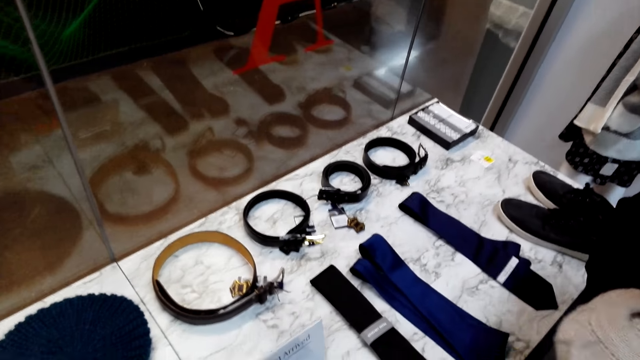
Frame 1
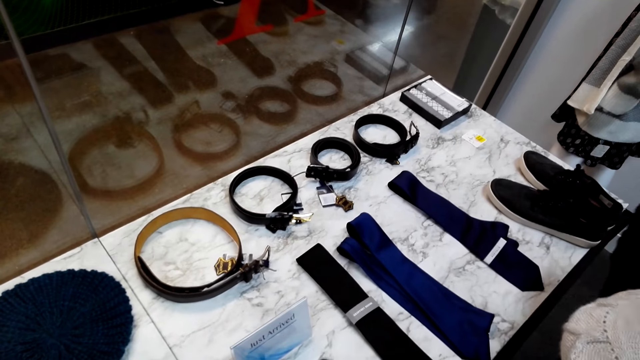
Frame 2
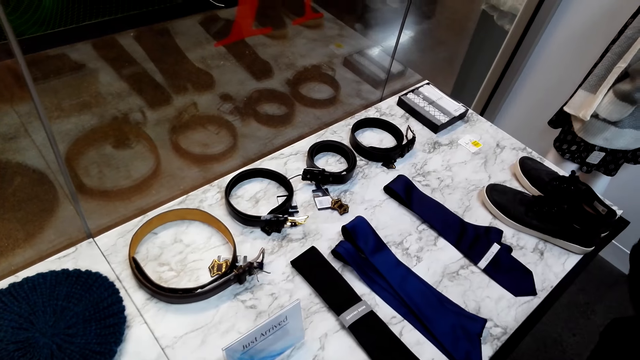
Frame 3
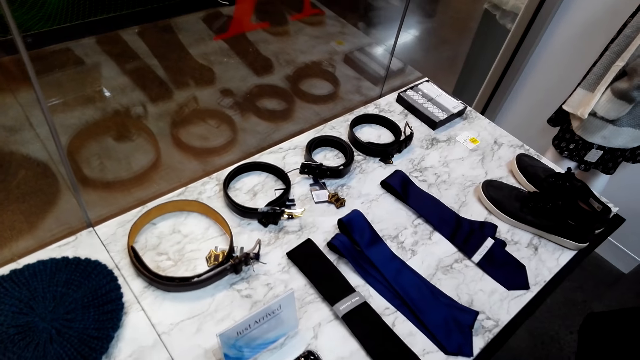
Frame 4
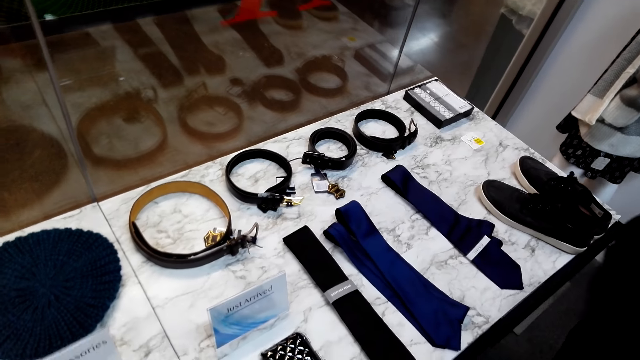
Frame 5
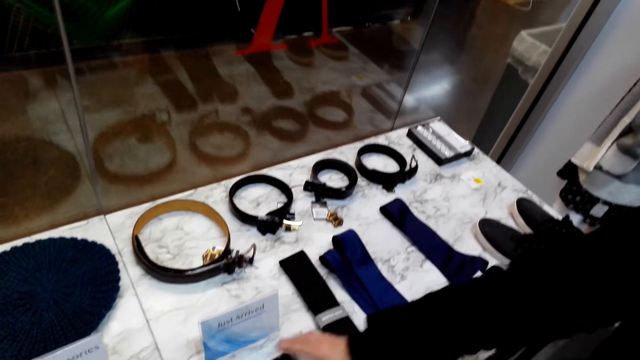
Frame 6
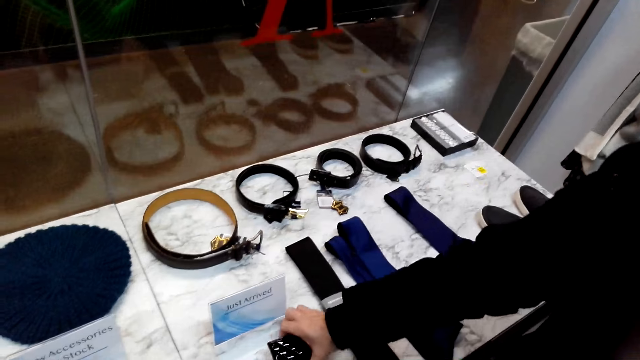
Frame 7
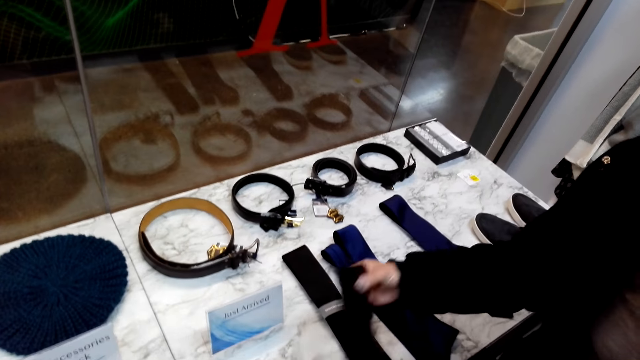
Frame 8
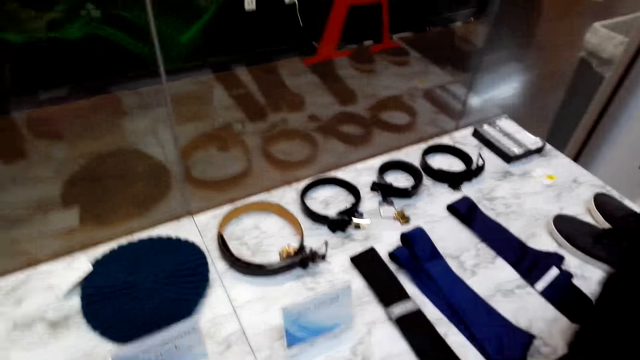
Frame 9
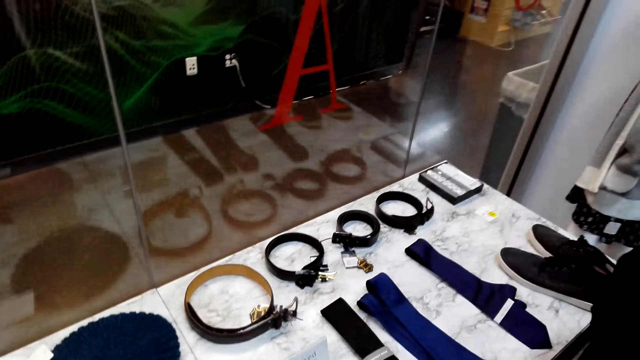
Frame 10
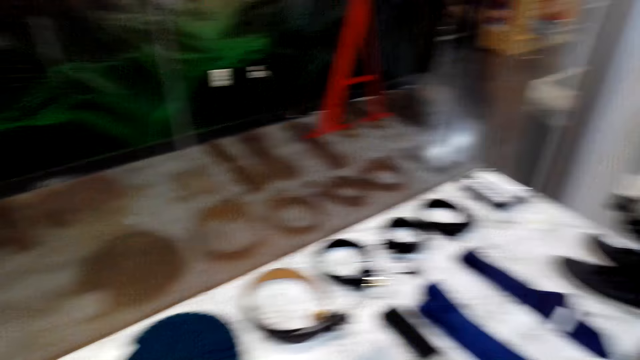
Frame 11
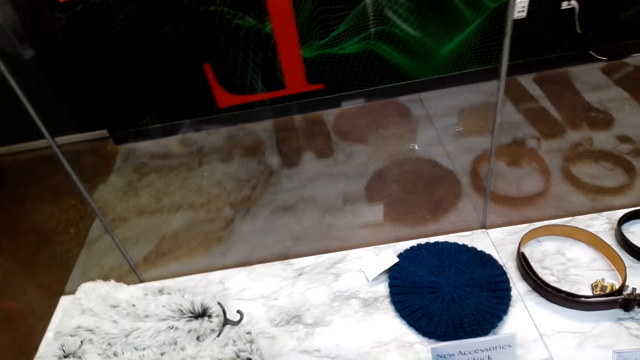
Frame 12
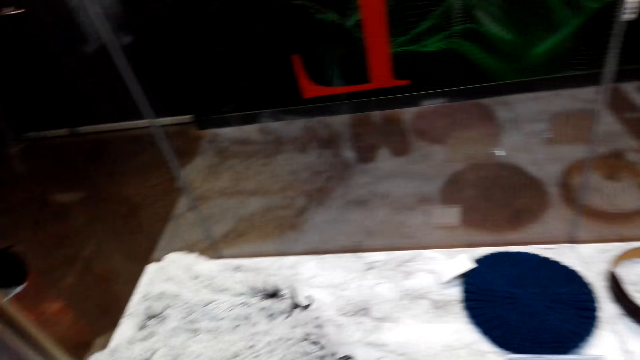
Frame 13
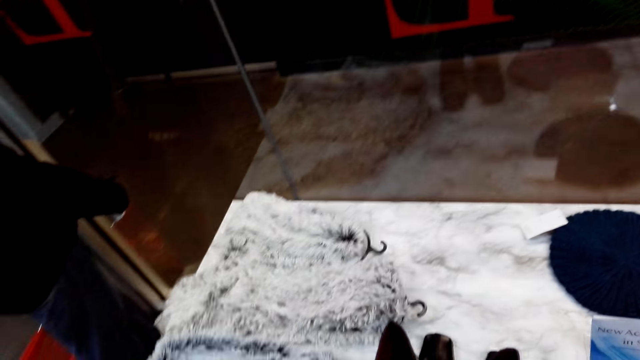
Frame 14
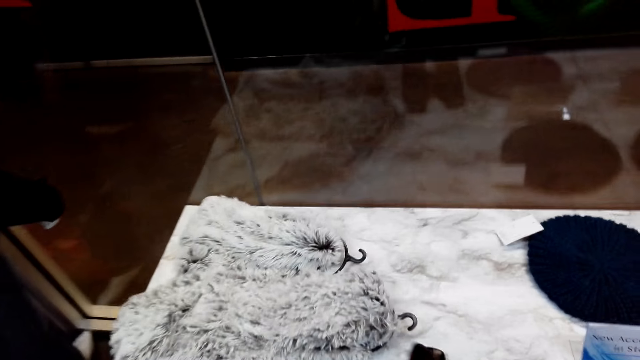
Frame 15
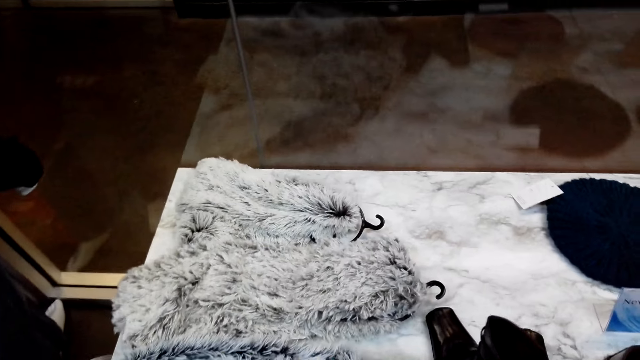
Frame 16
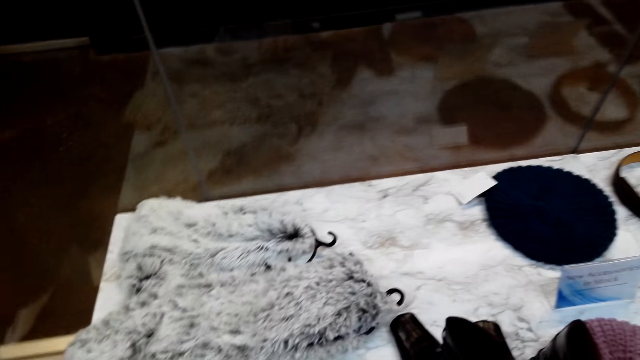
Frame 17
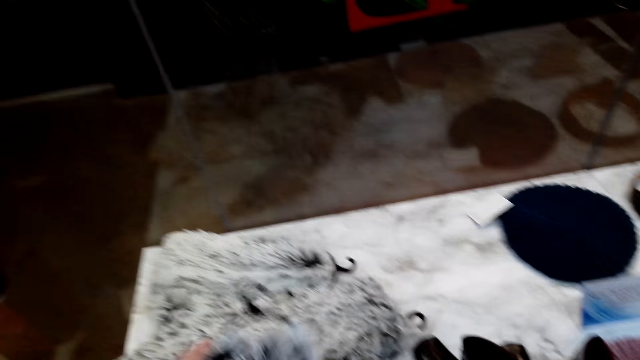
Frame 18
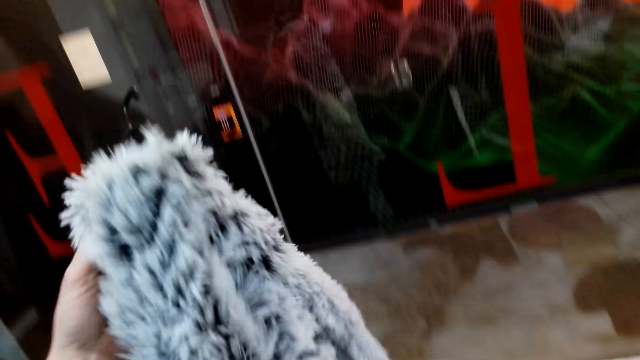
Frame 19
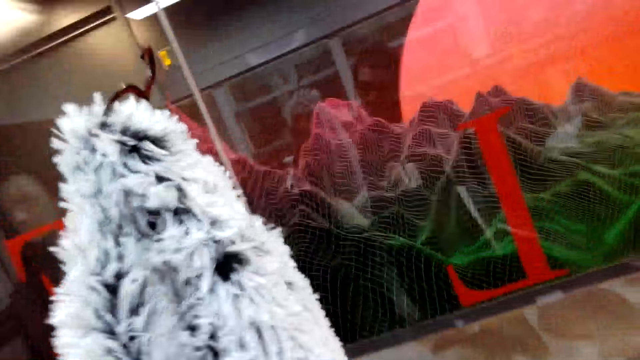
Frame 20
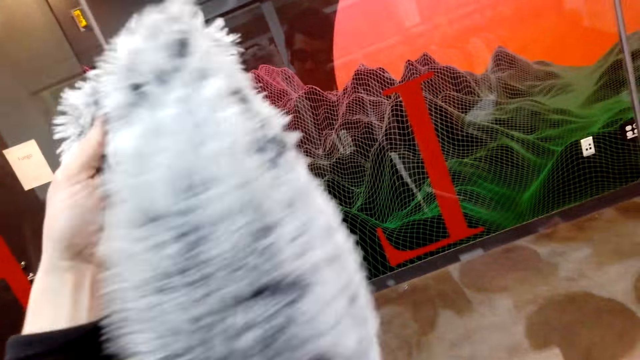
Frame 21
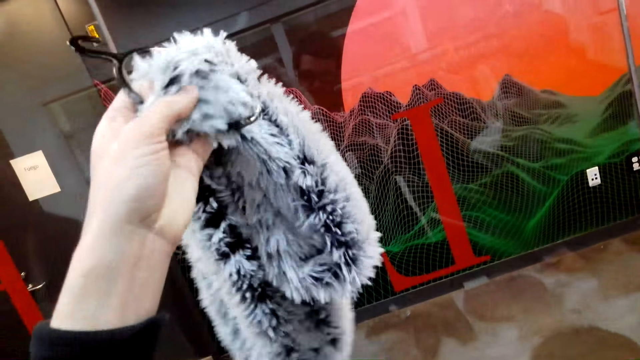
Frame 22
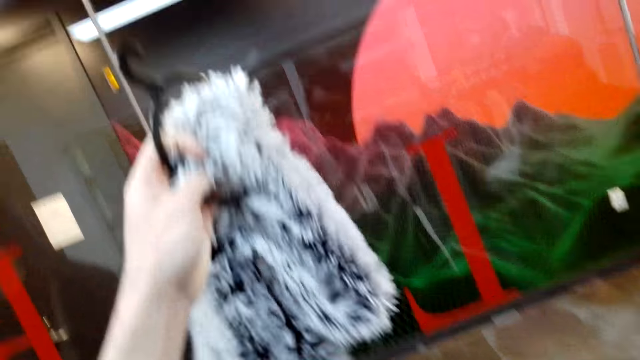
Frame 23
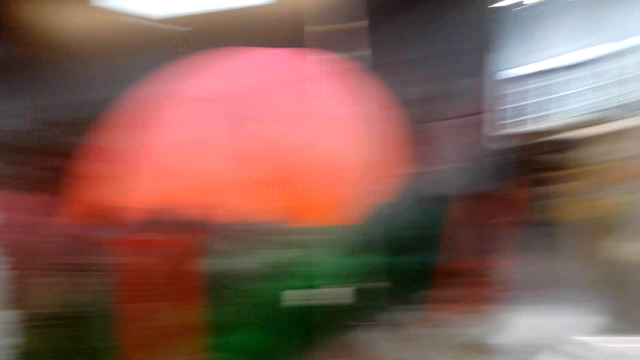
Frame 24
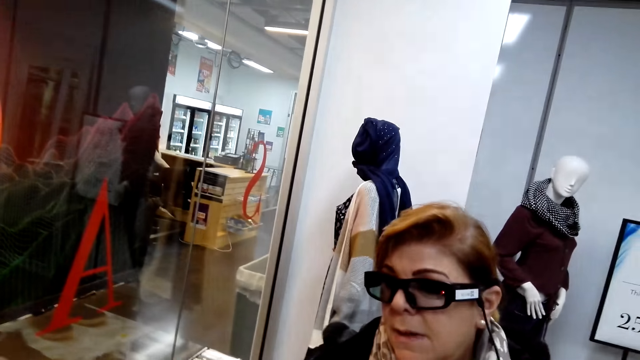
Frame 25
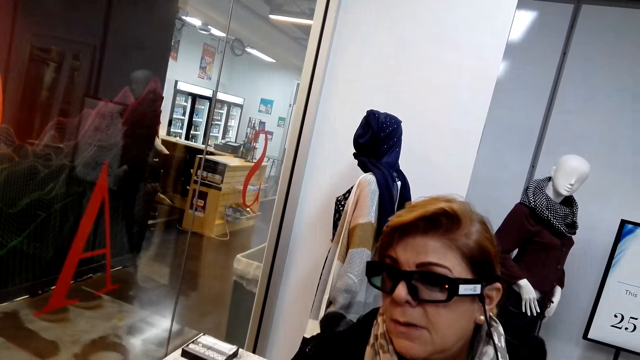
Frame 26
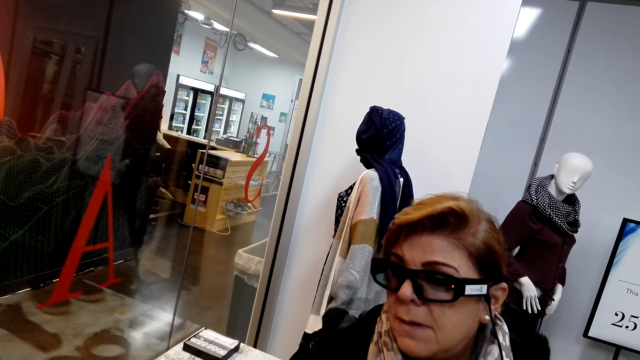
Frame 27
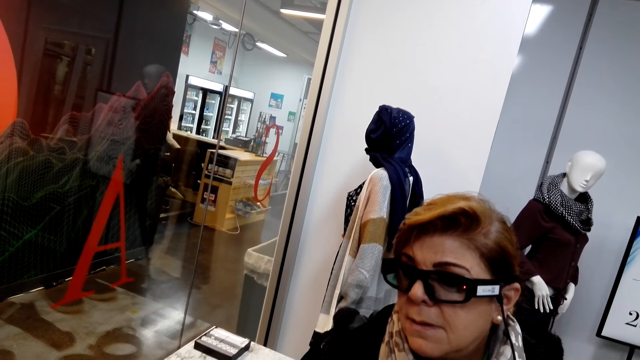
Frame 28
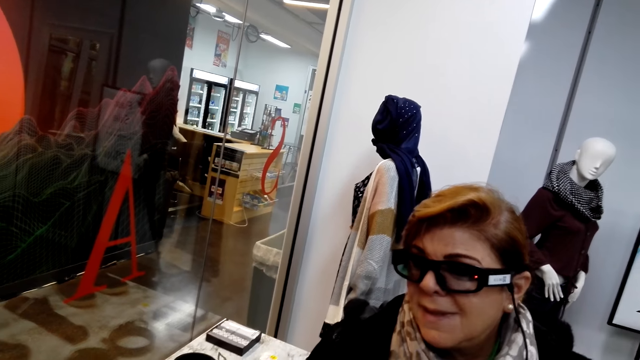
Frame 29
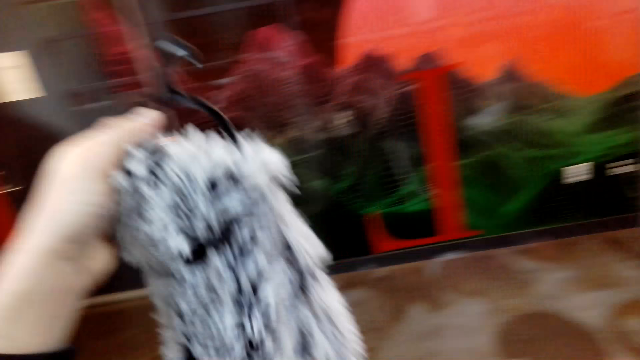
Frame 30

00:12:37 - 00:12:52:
A person picks up a phone cover from the table. The camera wearer lifts up a scarf from the table. The person looks at the scarf.

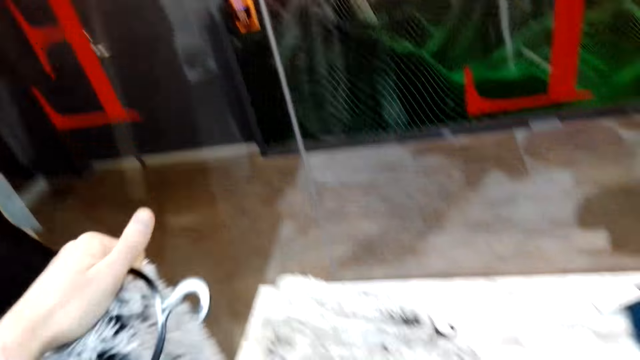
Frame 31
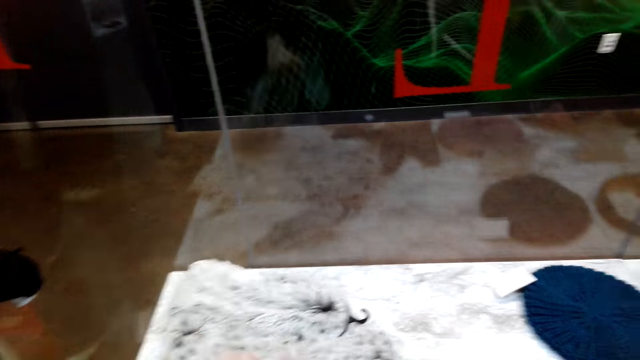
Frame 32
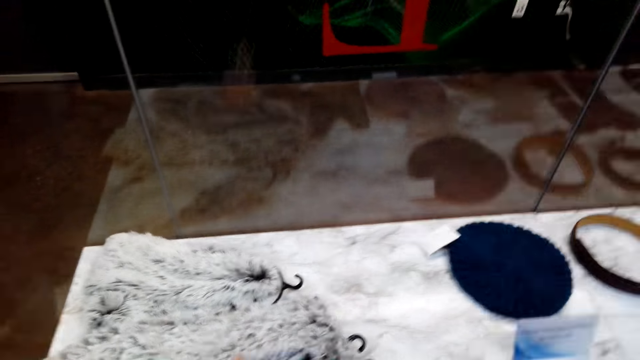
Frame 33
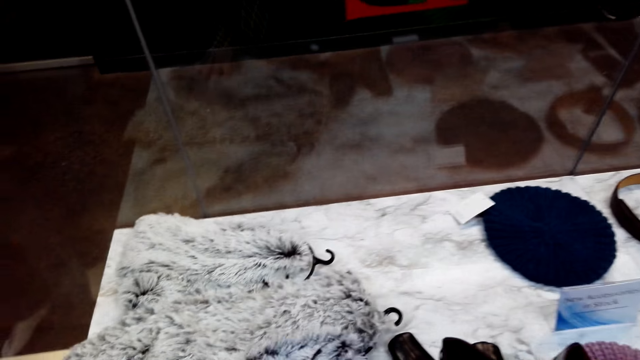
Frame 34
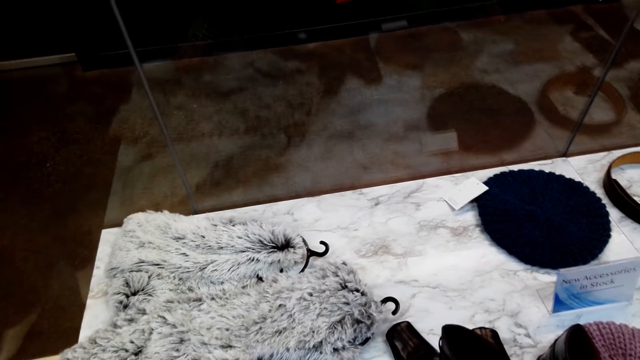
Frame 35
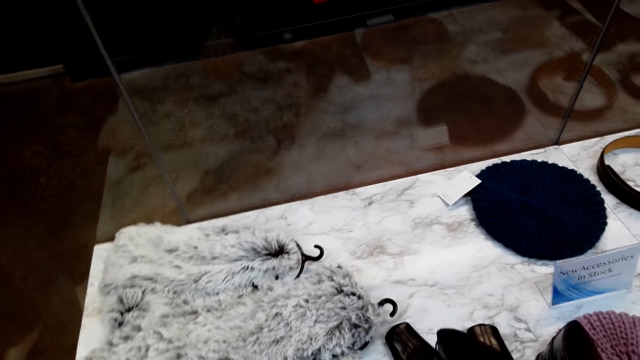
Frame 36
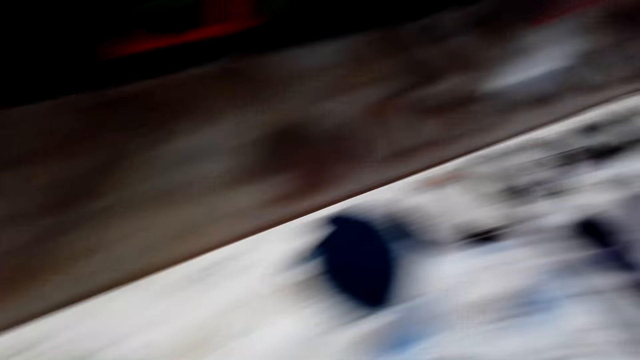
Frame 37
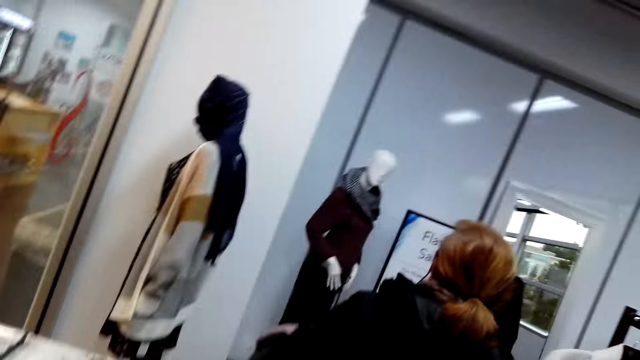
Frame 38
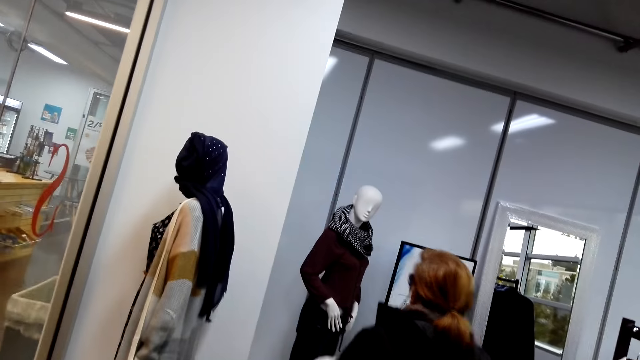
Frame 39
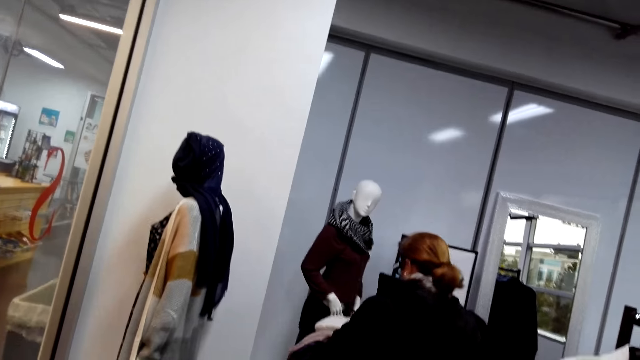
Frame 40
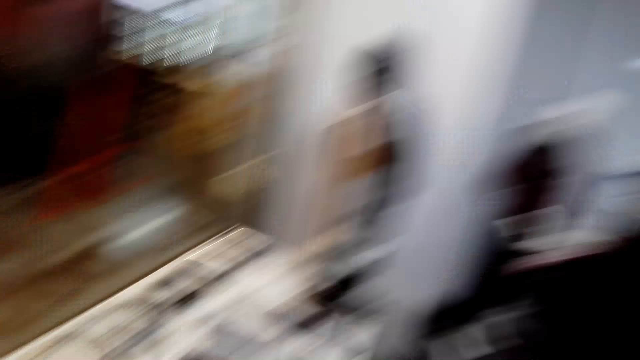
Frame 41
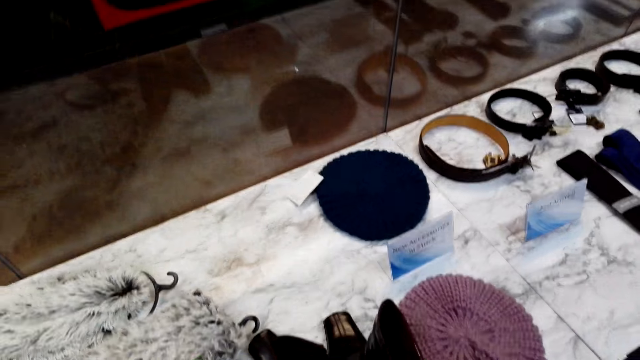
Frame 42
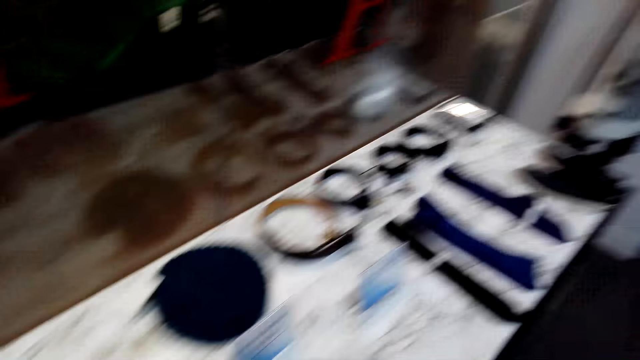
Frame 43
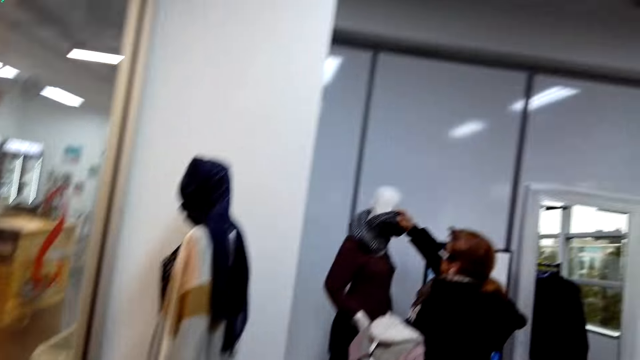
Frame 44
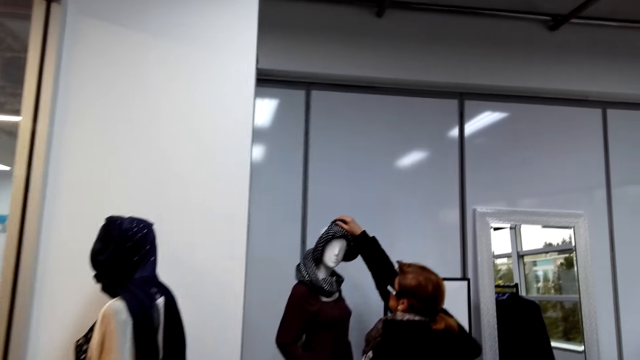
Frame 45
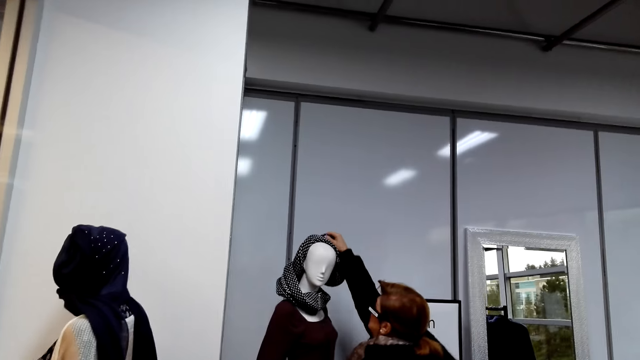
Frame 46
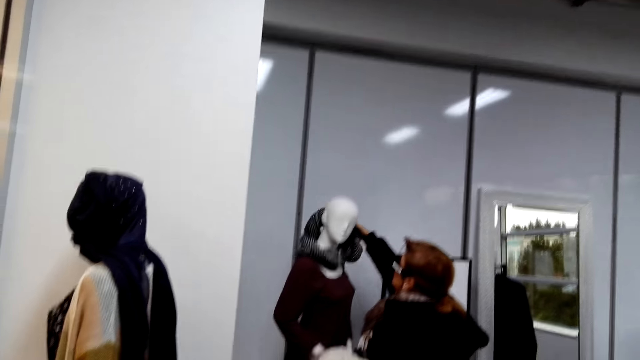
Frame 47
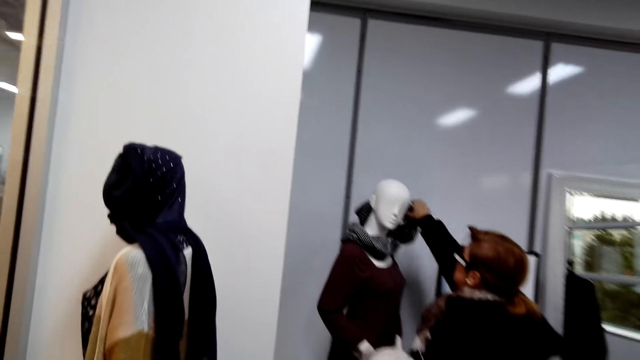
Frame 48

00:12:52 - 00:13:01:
The camera wearer puts a scarf on the table. A person removes a scarf from a mannequin.
